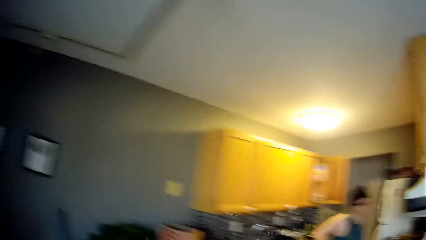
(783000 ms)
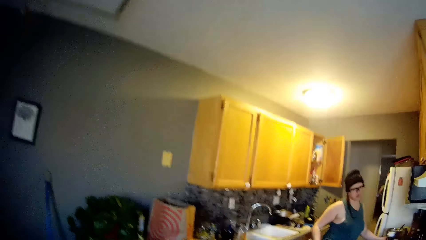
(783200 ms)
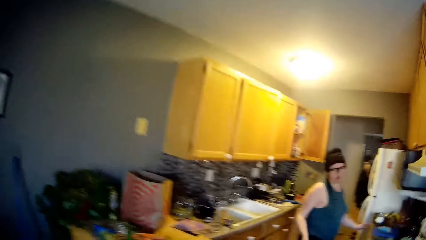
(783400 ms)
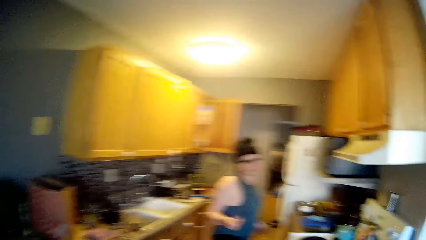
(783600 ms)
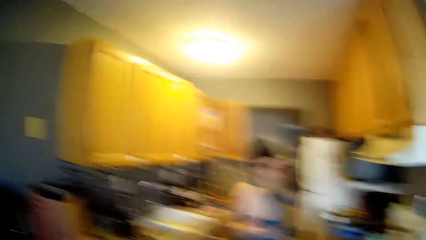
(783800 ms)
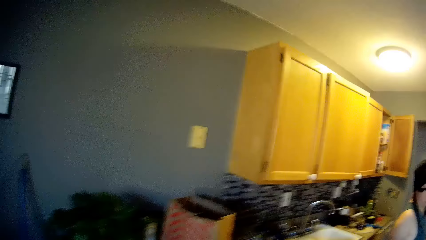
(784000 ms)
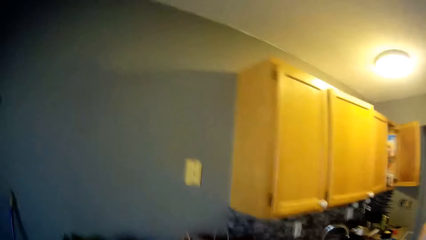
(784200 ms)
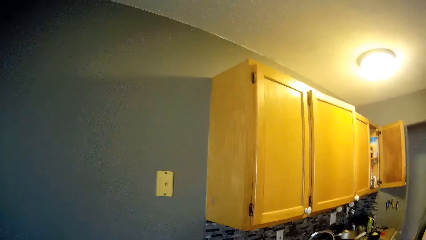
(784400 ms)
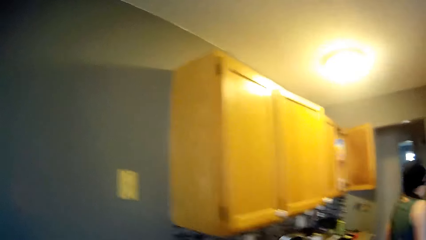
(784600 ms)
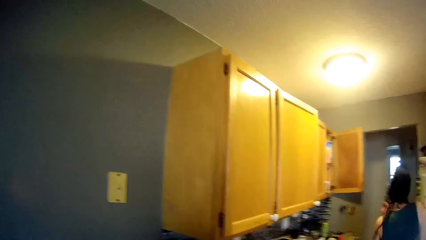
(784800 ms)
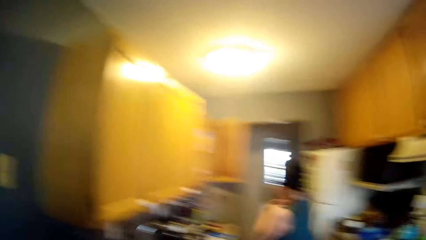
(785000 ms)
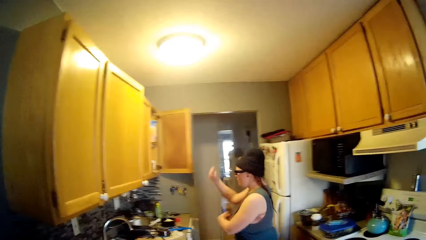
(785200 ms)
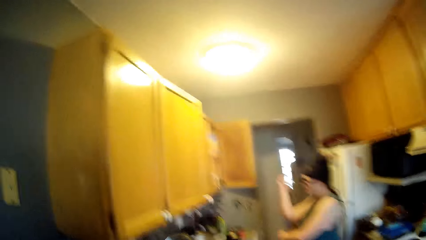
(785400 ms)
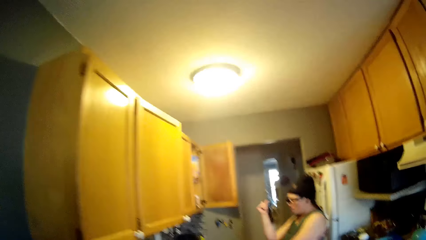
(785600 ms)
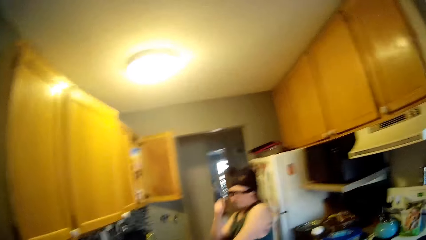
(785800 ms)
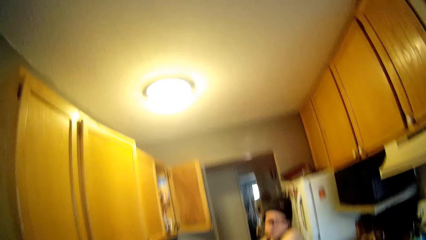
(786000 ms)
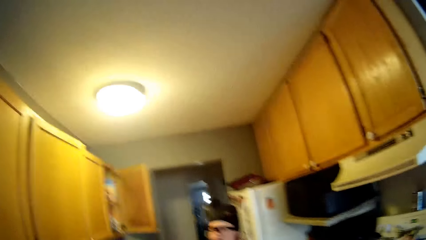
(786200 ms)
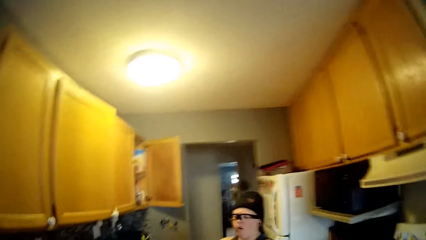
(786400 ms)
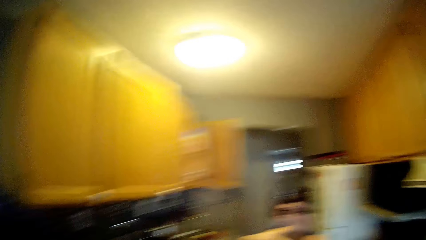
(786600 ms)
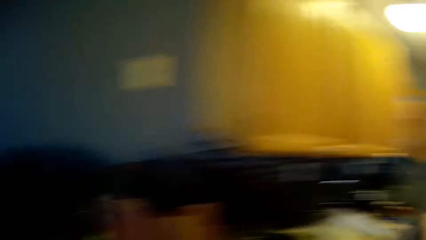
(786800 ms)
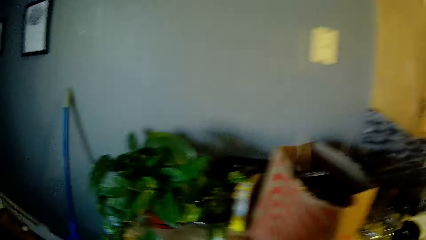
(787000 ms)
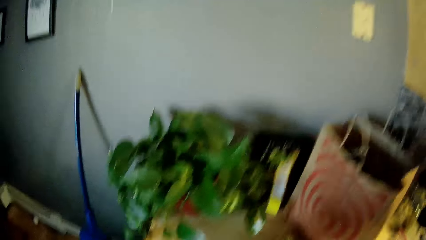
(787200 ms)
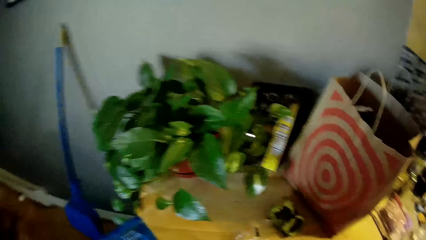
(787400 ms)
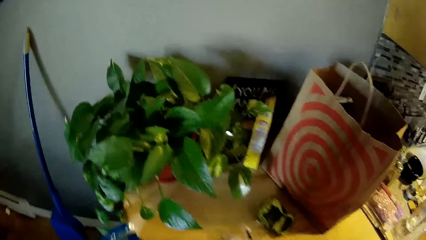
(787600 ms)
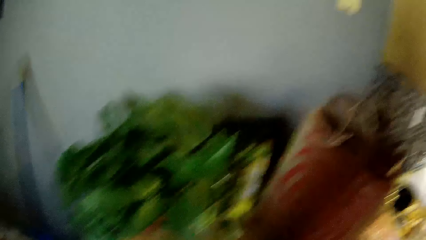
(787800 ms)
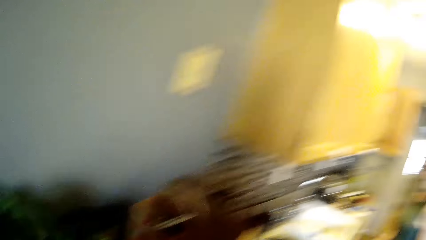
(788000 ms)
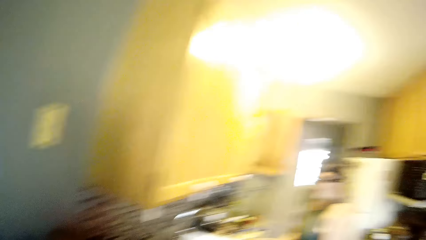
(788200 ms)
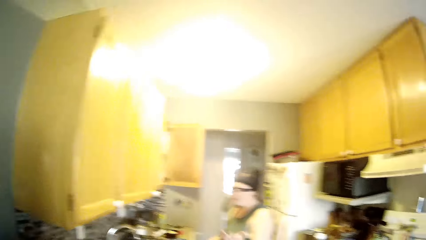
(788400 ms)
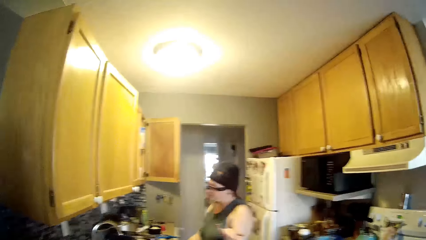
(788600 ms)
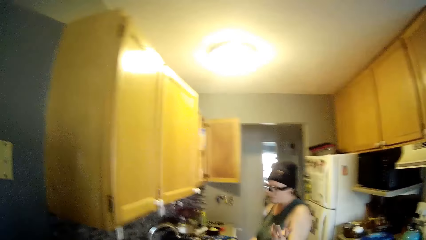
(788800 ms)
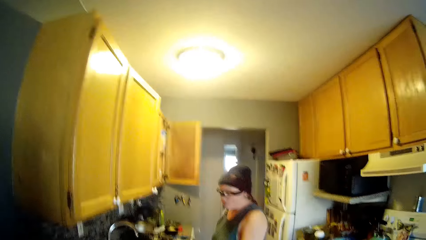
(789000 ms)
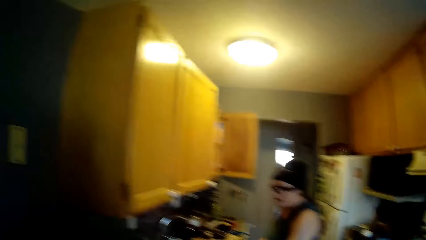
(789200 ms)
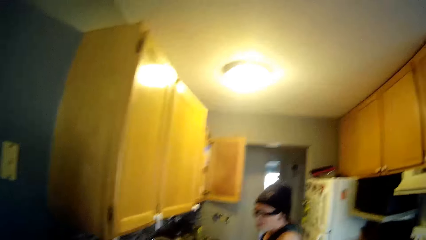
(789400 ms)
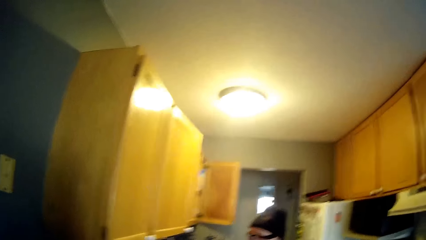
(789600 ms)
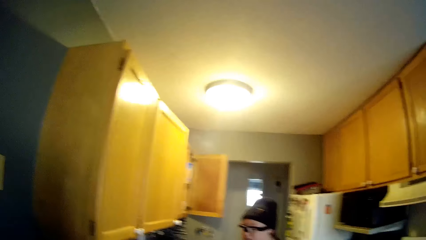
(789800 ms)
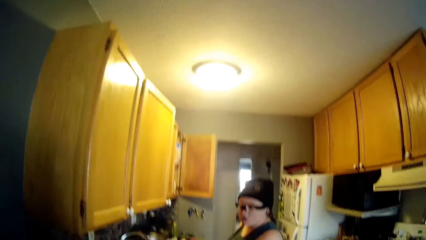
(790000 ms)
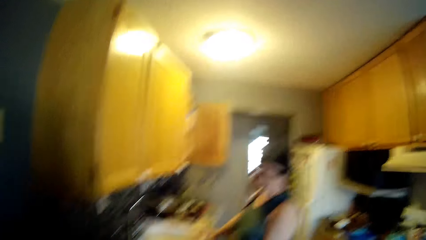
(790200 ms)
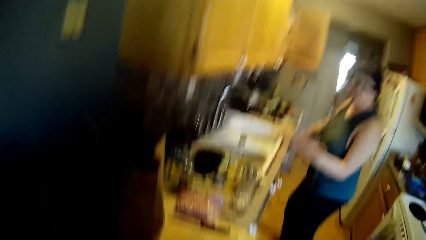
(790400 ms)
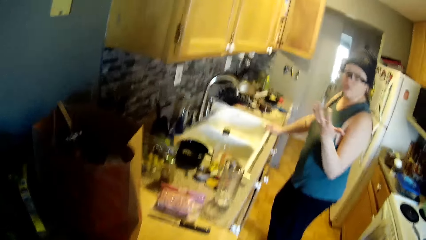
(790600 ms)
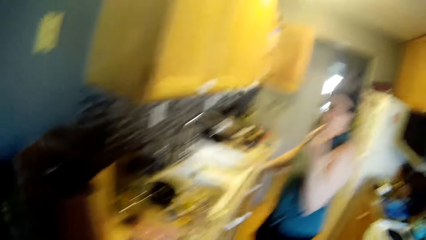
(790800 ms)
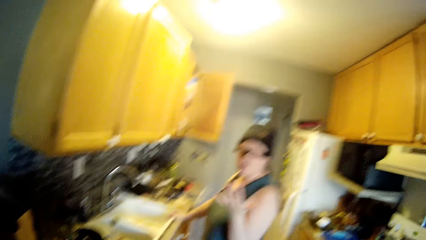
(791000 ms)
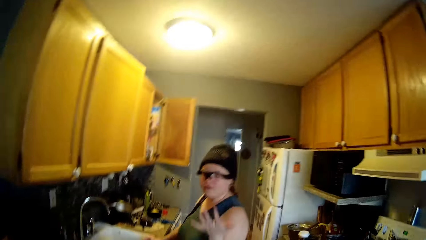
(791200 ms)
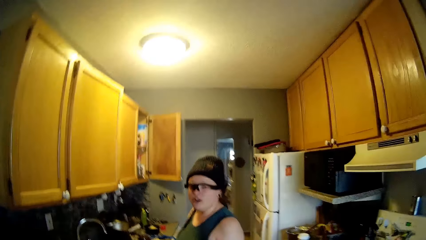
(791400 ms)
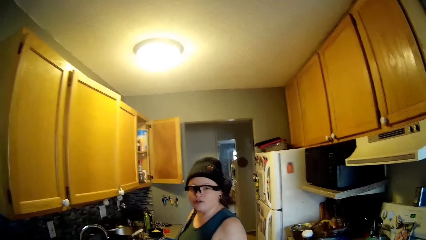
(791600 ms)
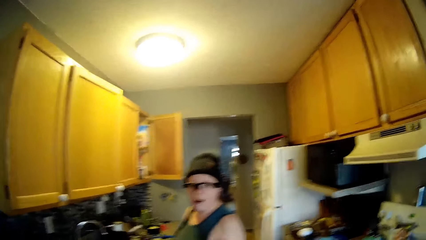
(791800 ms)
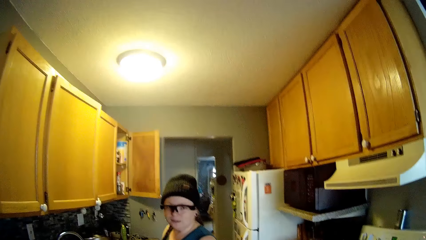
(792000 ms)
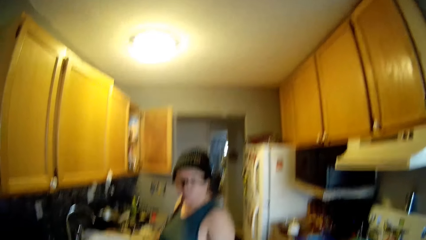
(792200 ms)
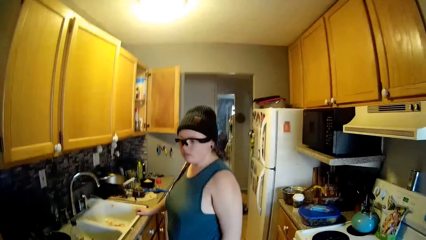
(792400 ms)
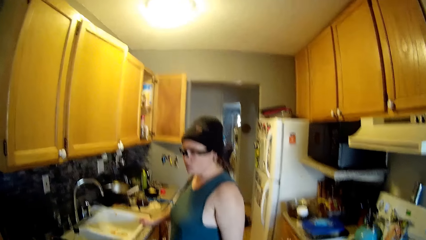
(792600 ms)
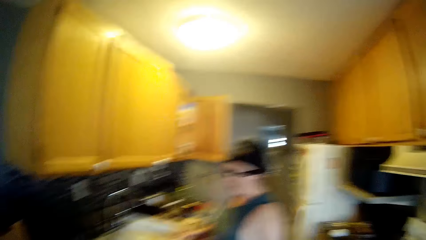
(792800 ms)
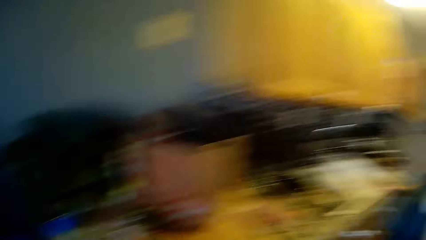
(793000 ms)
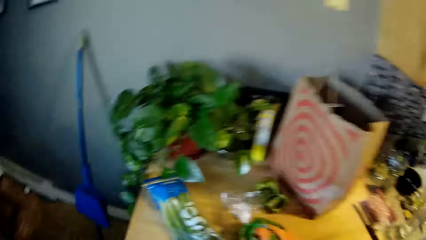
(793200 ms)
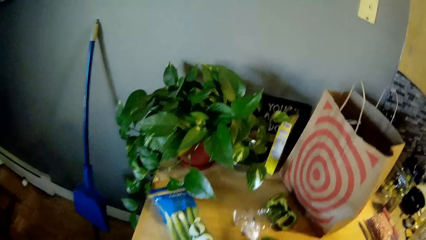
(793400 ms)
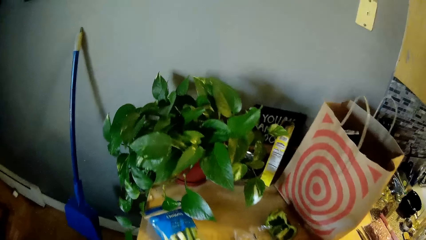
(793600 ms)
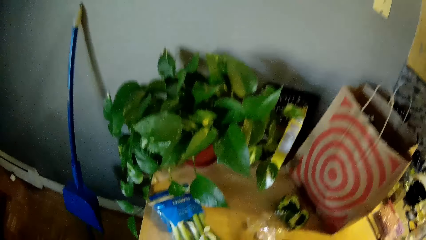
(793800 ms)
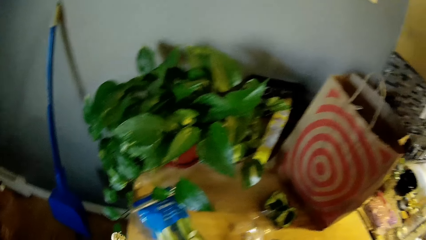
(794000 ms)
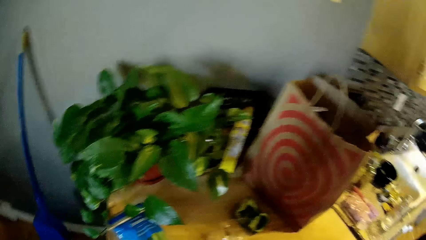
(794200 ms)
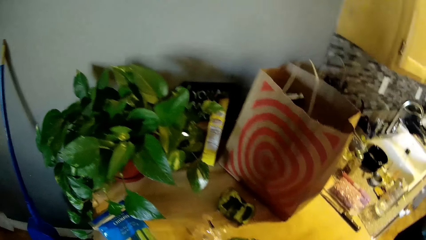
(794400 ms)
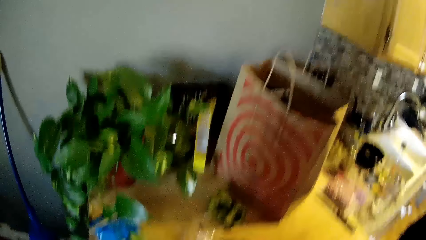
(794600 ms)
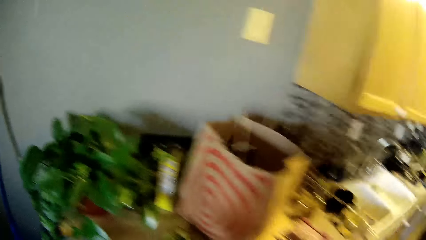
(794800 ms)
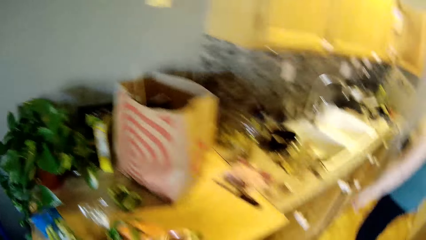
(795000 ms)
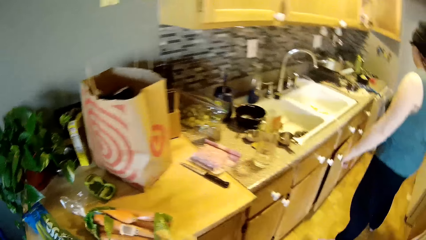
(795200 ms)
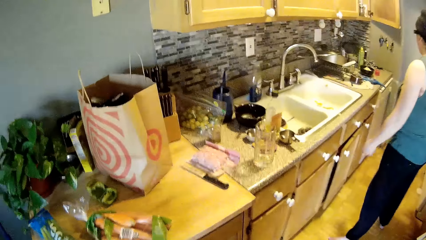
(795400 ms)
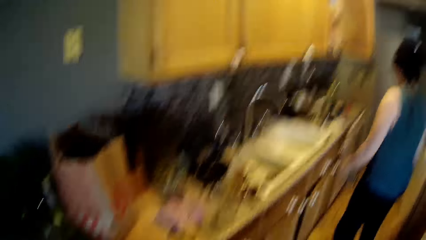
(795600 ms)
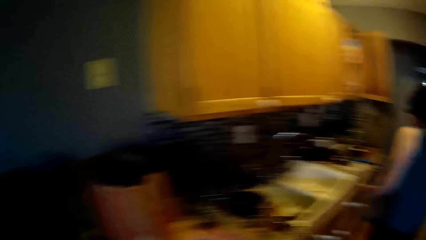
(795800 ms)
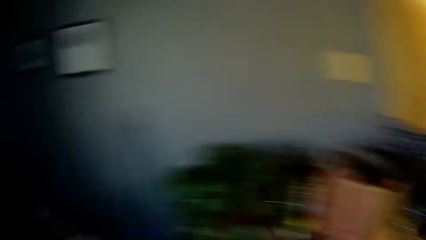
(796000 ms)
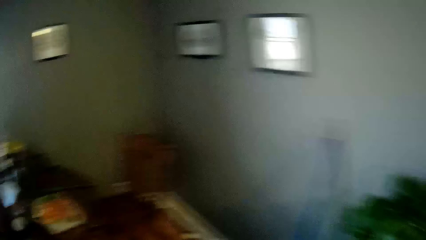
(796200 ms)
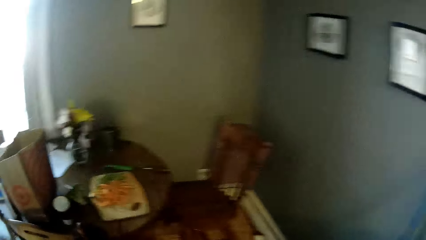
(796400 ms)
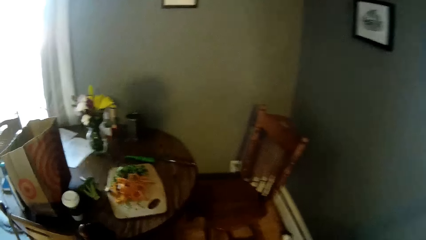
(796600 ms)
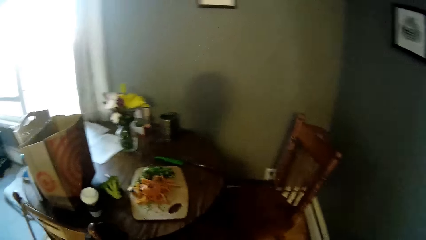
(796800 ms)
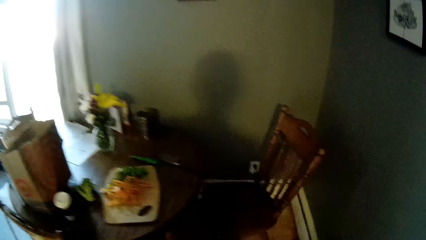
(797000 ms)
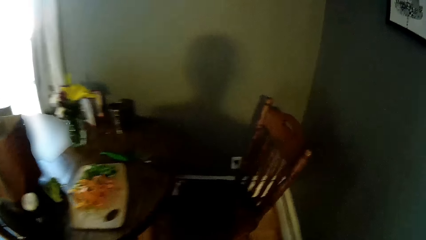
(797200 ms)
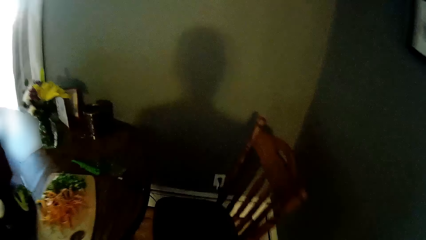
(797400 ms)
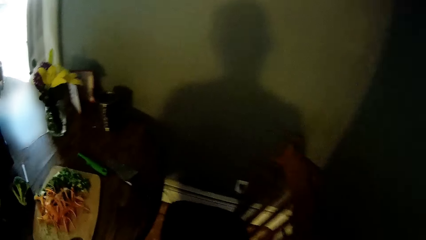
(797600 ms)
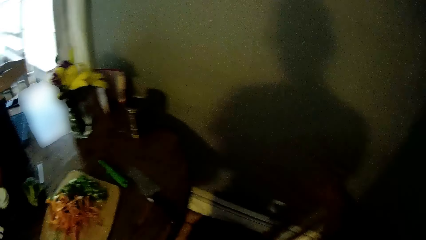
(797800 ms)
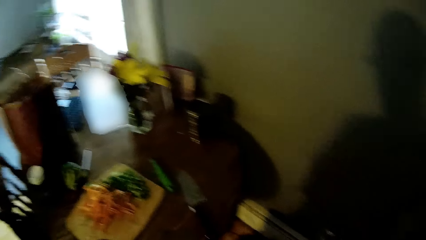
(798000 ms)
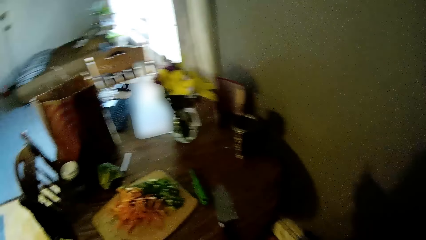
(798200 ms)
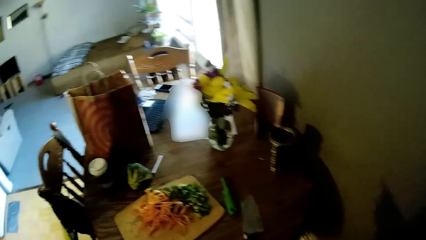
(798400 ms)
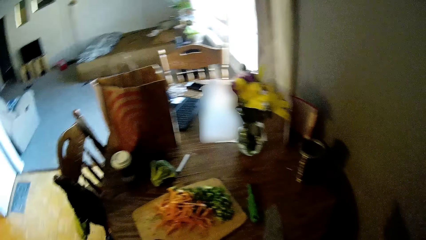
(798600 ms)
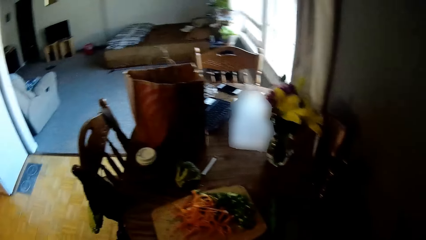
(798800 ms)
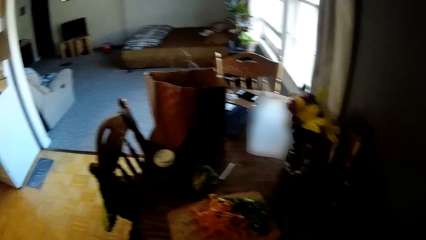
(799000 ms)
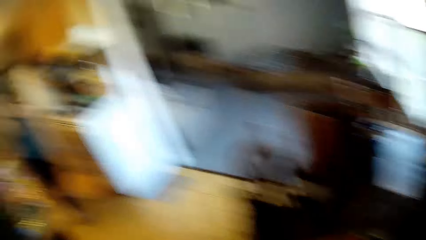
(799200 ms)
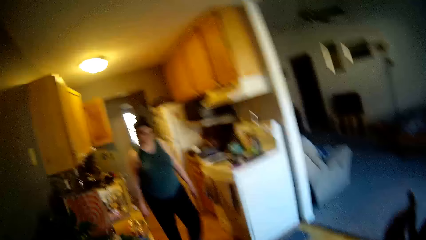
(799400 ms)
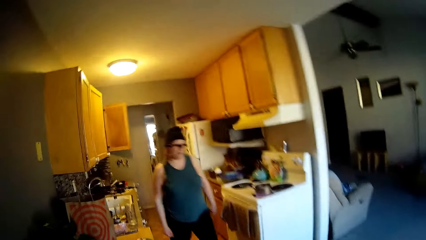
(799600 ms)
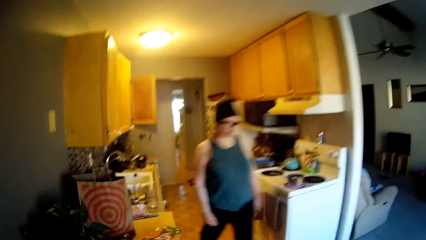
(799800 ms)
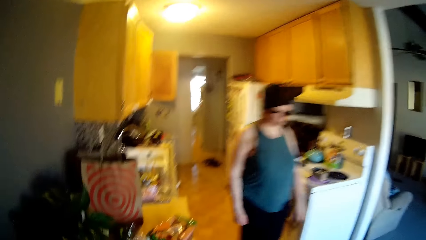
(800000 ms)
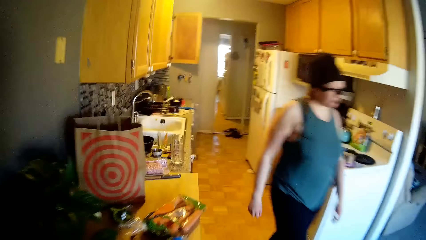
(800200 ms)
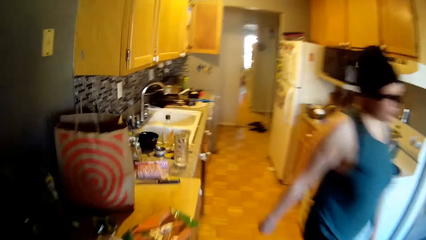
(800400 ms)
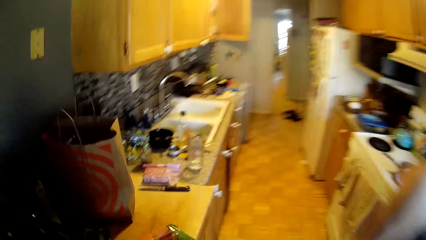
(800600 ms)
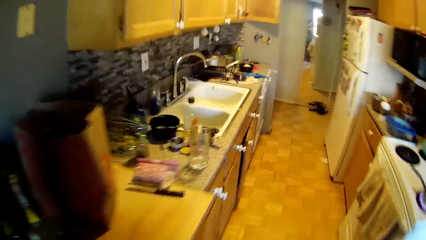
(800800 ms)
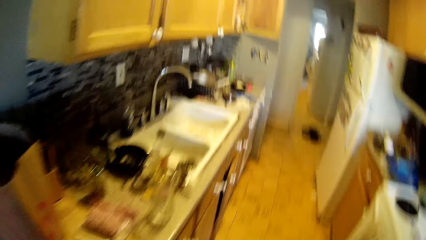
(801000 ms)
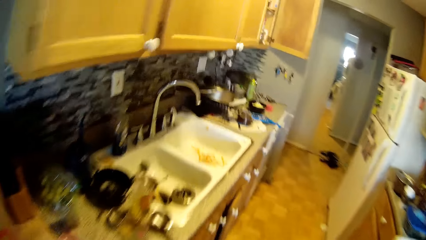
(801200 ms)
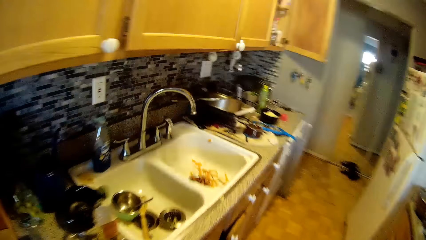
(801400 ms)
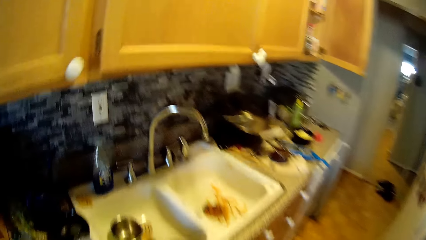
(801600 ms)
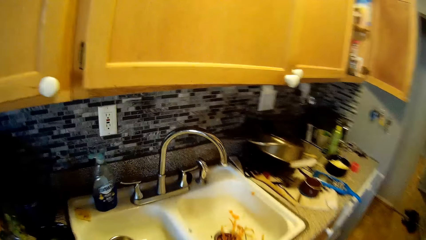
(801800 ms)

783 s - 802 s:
The woman stands in front of the cooker. The camera wearer walks towards the kitchen. They converse with the woman. The woman rests her right hand on the sink. The camera wearer walks towards the dining table. The woman walks out of the kitchen. The camera wearer walks back to the kitchen.
